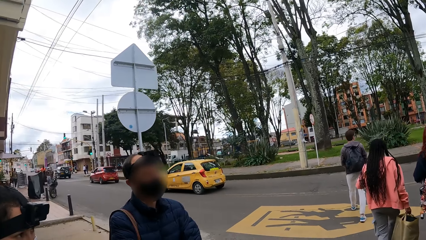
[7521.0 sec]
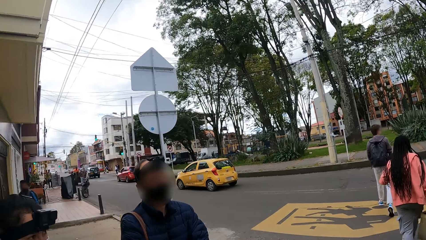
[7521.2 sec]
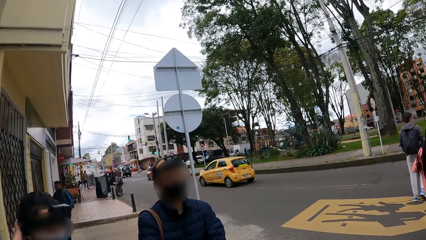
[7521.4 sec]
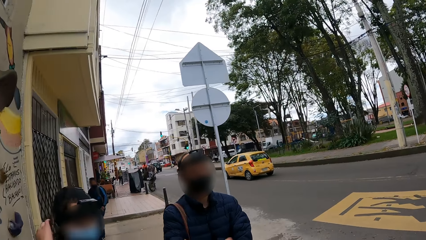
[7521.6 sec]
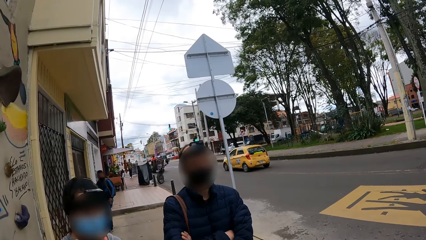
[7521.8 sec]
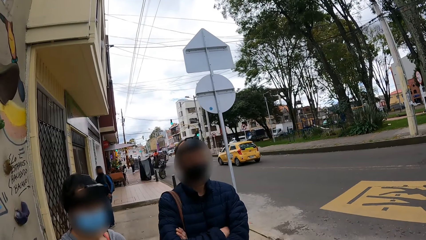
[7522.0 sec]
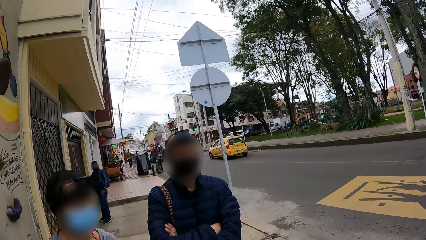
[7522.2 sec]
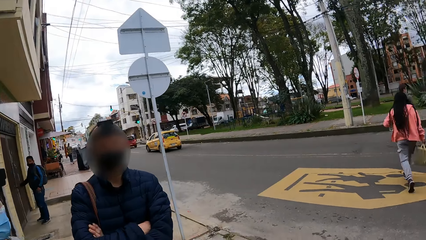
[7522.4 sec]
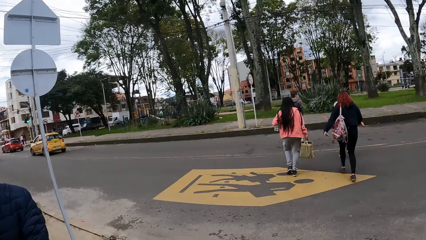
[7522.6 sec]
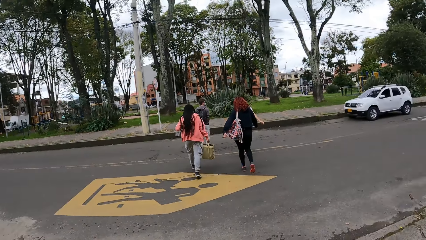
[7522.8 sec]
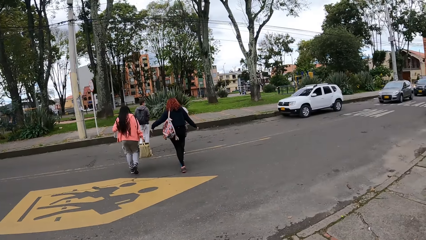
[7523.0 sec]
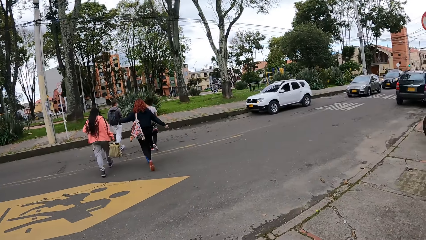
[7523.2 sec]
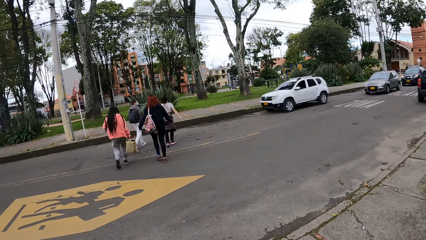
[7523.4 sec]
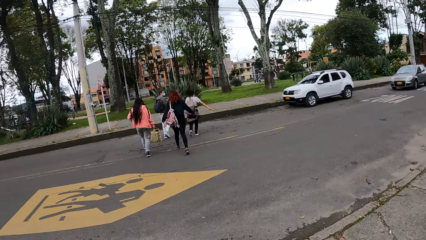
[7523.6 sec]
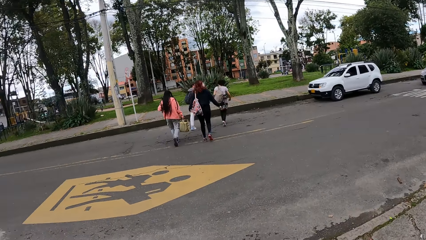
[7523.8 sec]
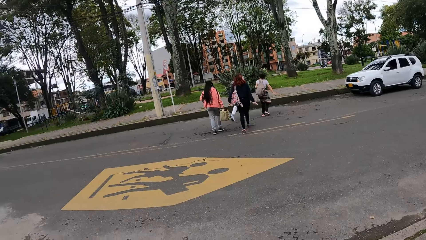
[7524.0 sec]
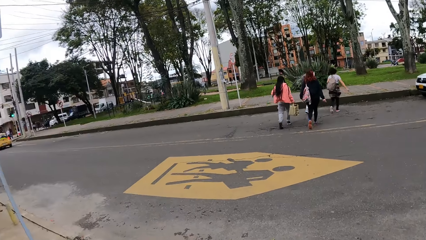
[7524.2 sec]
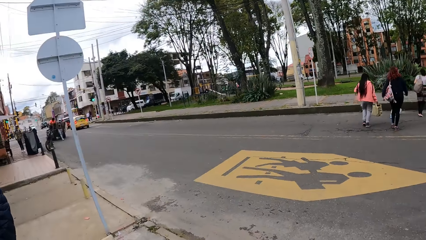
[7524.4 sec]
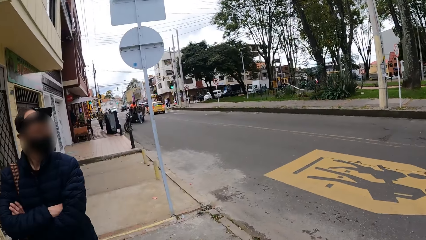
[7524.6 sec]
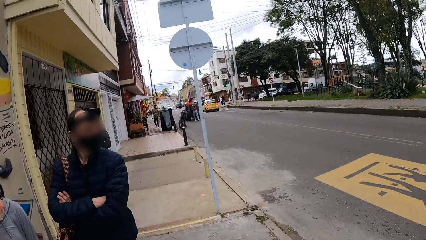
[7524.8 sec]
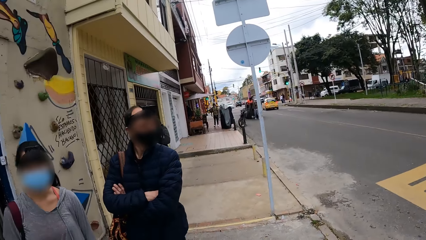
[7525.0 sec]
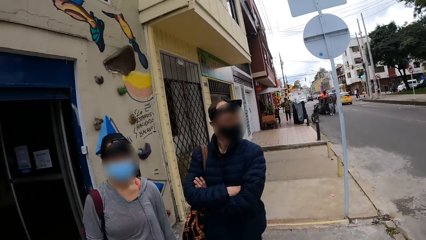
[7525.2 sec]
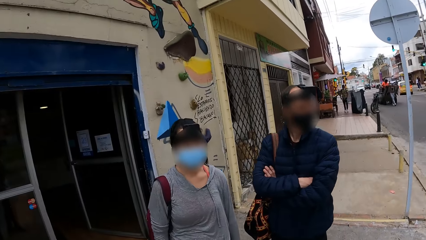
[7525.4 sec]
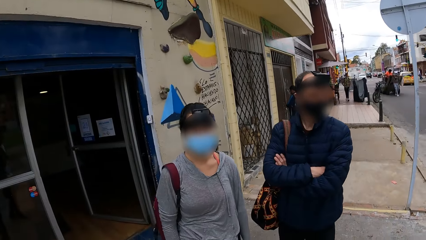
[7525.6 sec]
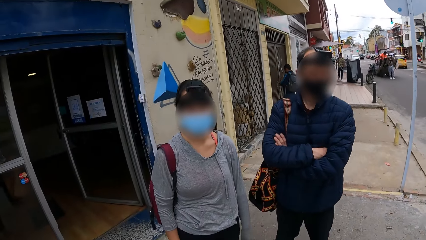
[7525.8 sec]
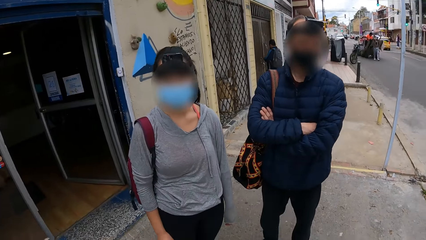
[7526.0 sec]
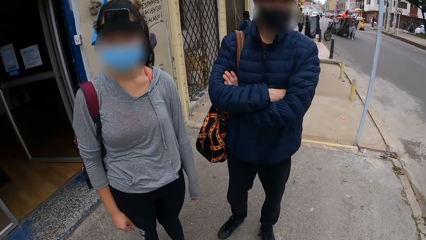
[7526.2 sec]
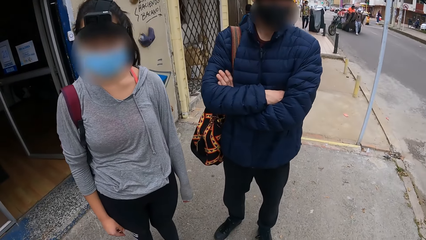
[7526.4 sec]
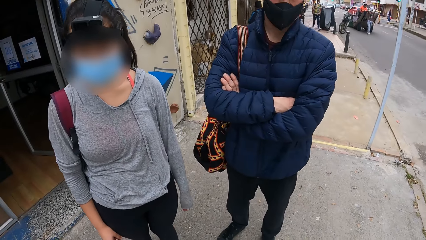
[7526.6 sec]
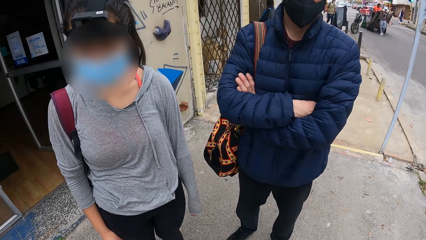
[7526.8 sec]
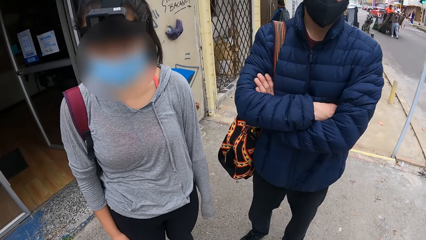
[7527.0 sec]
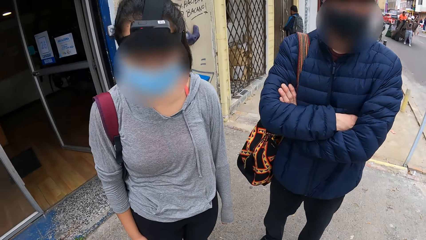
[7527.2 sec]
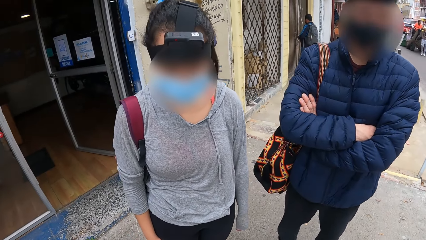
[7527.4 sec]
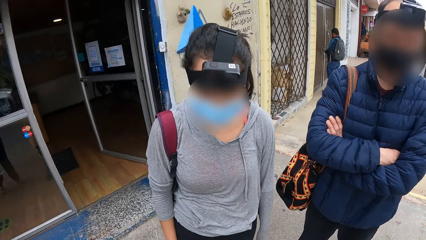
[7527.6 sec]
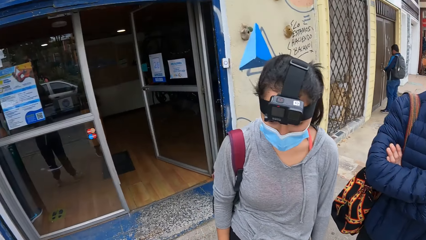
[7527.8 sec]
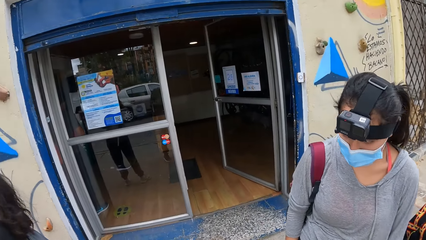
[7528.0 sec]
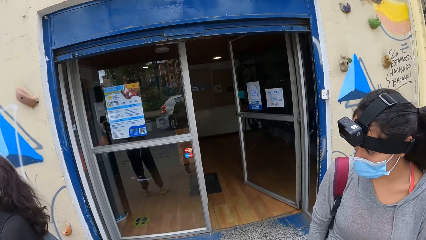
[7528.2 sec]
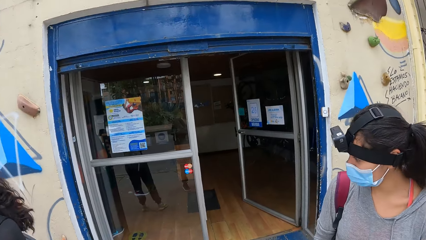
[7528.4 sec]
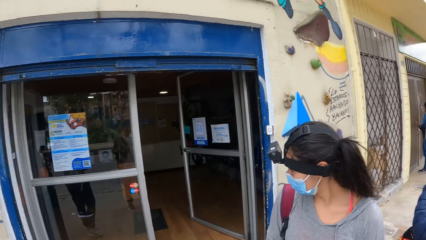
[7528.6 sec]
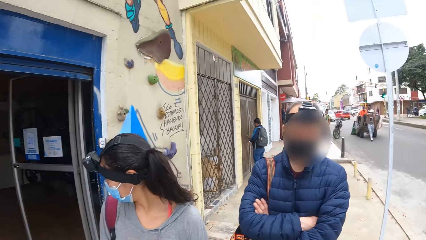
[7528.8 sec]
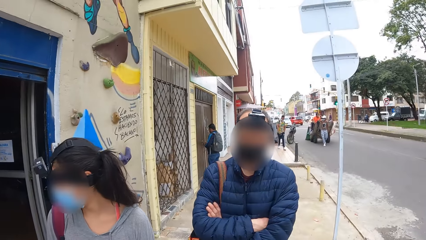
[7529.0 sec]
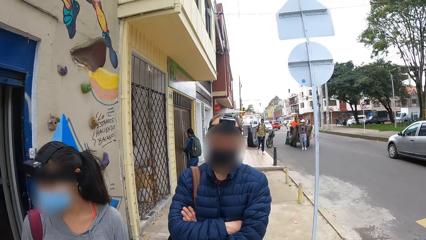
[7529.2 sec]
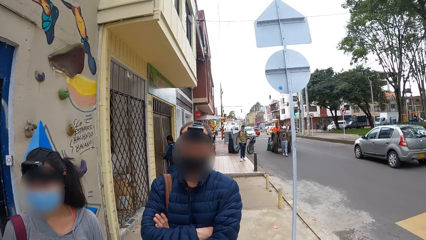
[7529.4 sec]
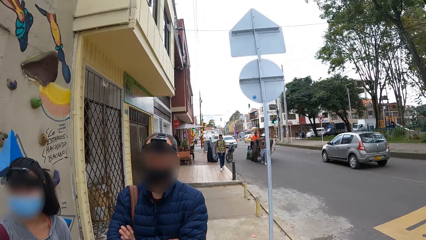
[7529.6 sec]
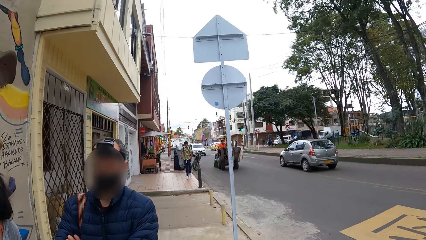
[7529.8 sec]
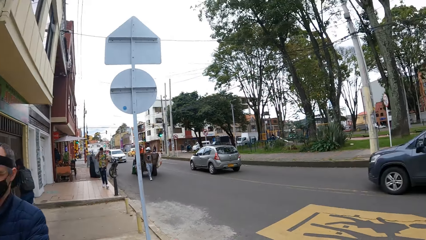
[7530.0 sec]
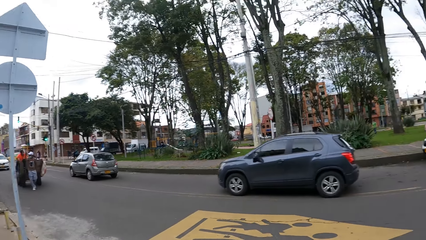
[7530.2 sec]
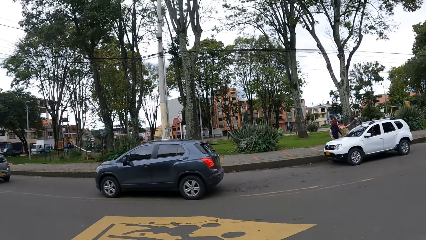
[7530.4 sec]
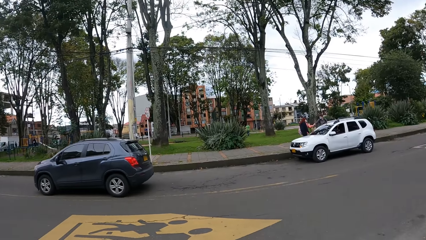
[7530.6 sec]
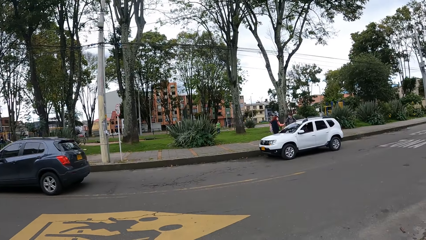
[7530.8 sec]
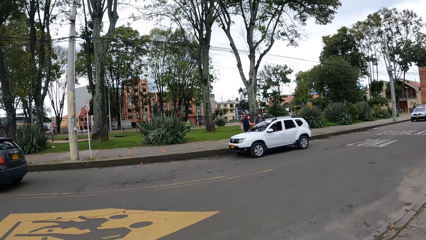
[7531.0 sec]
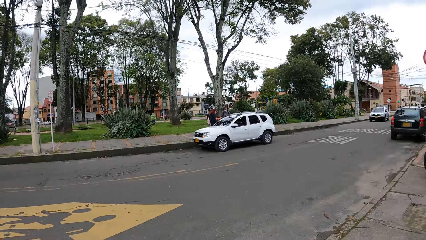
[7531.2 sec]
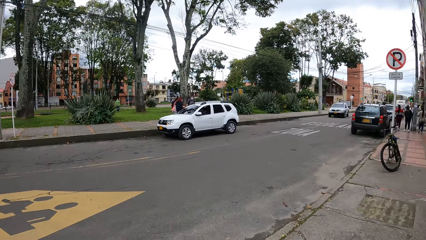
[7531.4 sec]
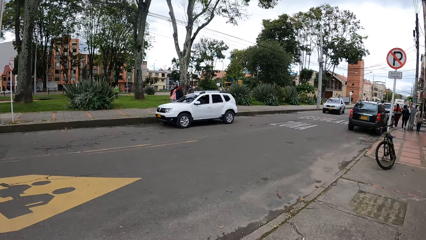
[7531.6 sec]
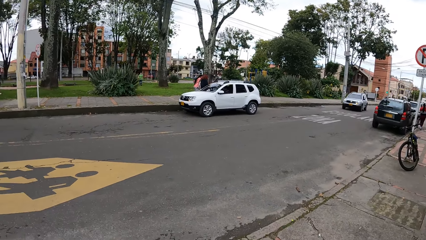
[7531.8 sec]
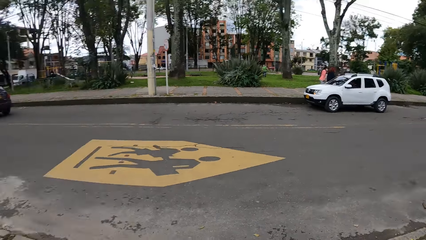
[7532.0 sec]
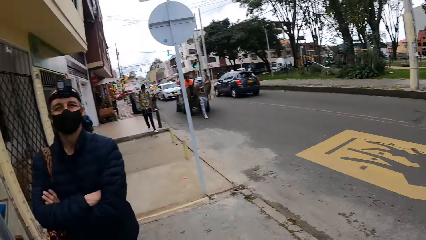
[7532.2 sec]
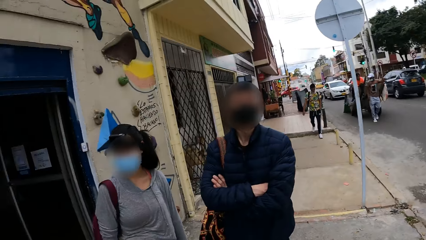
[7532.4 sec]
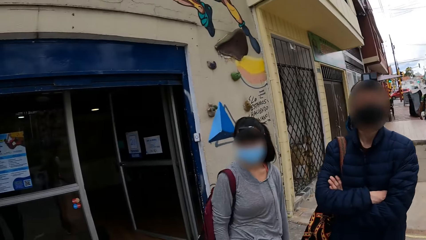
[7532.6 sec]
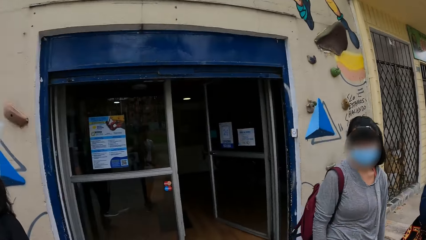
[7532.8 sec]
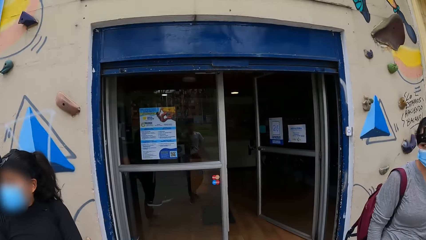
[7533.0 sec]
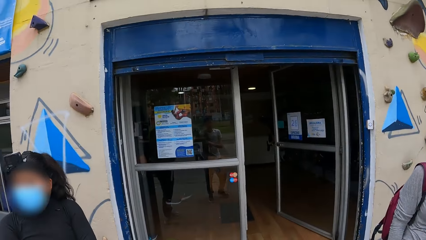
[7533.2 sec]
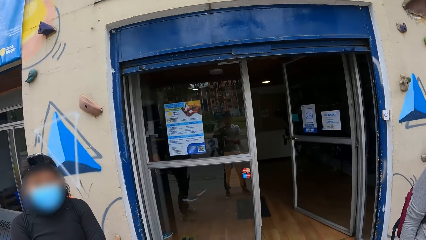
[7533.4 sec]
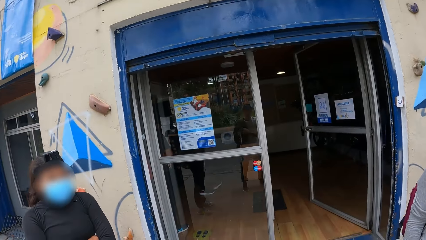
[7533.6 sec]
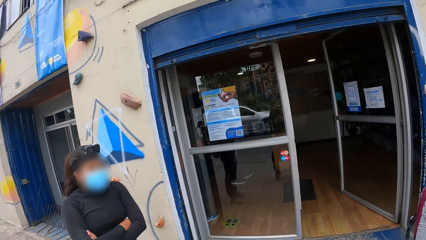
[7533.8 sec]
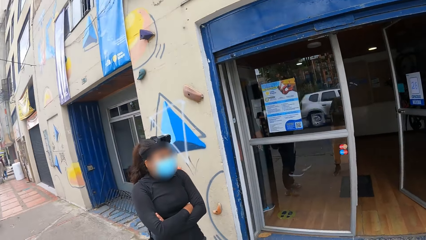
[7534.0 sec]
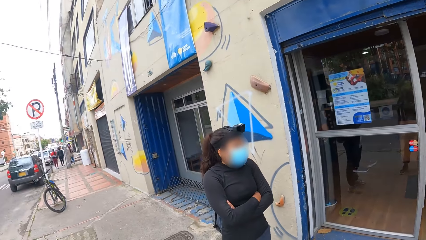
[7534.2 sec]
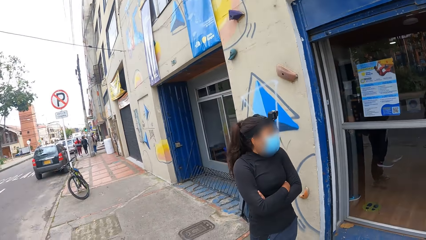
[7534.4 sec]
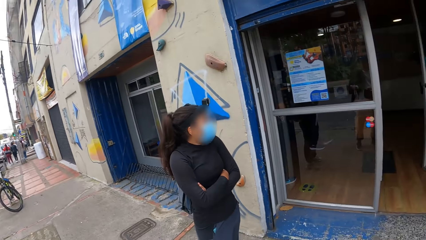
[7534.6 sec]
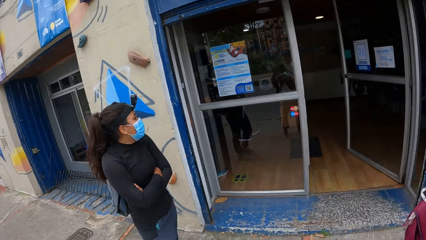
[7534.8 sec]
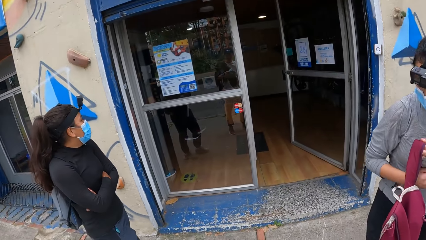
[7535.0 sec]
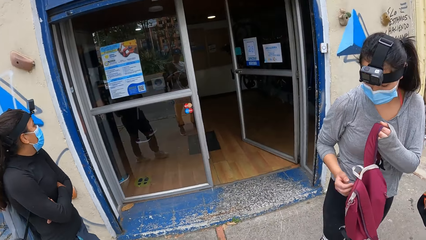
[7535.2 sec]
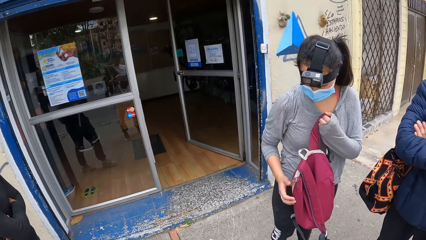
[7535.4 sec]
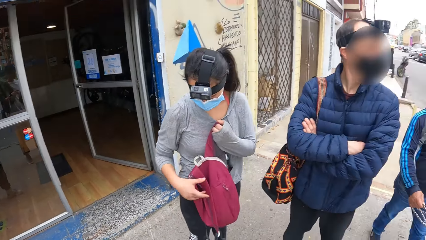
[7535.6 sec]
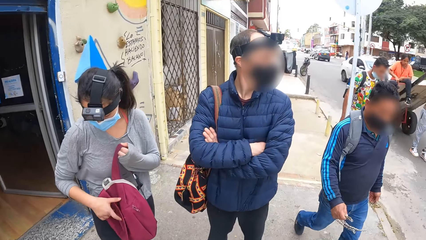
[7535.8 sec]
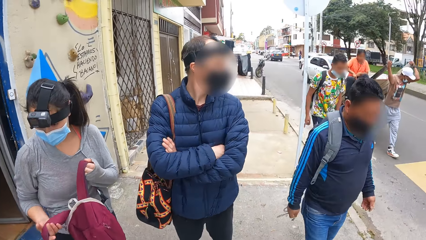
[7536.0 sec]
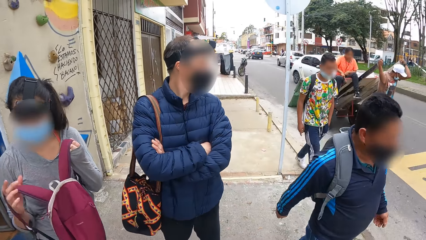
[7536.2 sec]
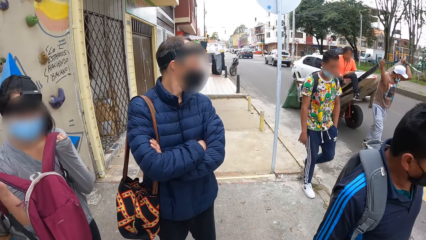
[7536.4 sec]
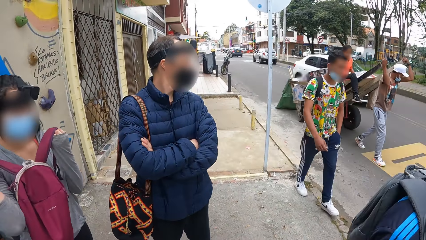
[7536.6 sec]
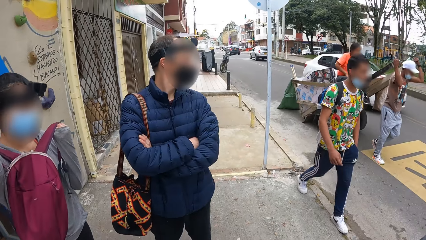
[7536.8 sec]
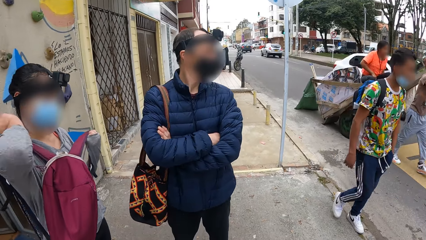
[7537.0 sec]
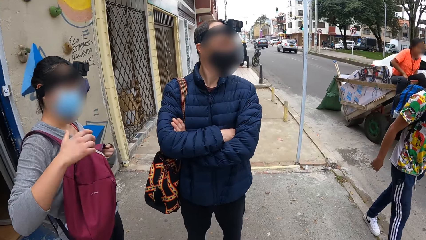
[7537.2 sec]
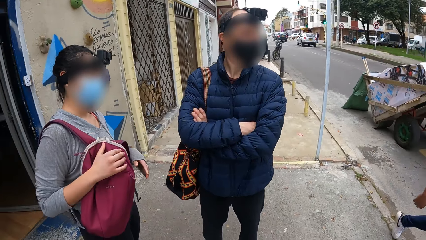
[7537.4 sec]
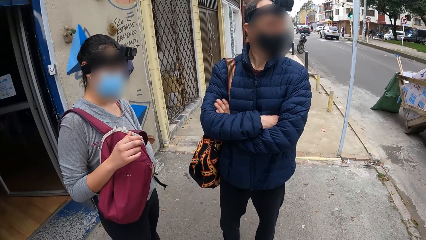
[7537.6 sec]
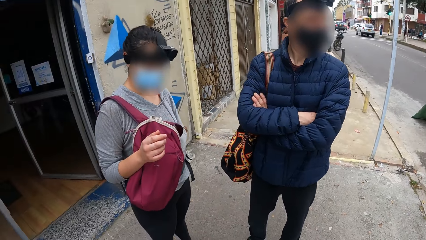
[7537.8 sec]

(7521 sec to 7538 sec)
A group of people cross the road onto a sidewalk. A gray car drives past the camera wearer on the road. A blue car drives past them. The woman wears a bag with both hands.
